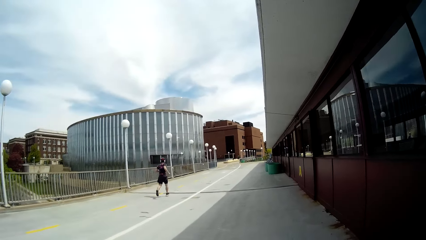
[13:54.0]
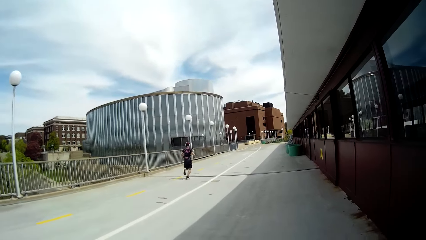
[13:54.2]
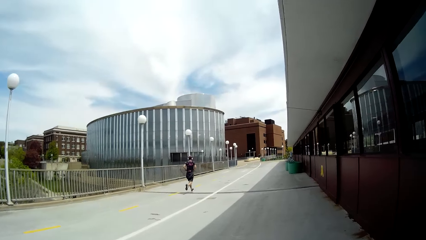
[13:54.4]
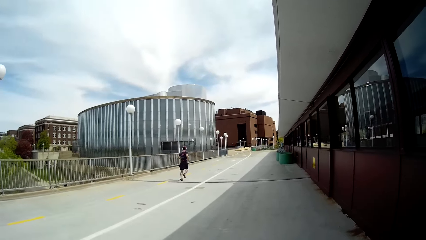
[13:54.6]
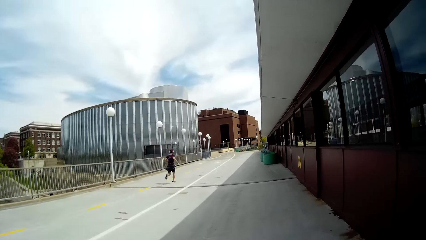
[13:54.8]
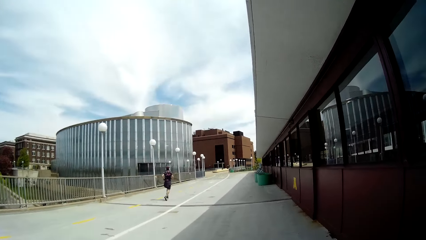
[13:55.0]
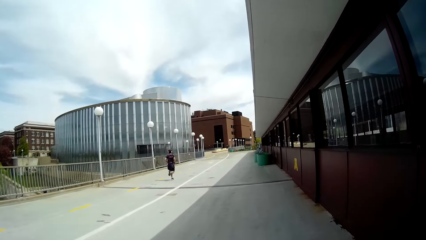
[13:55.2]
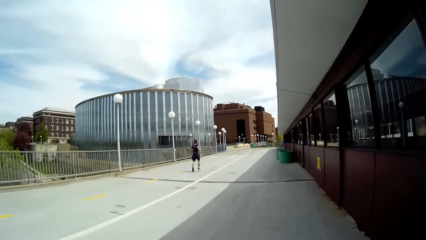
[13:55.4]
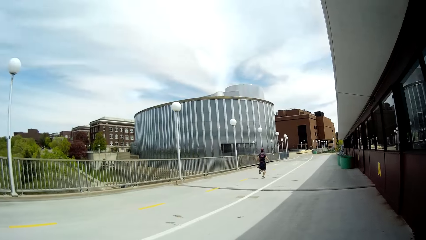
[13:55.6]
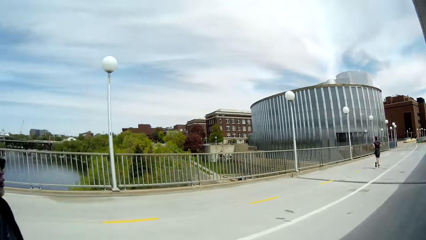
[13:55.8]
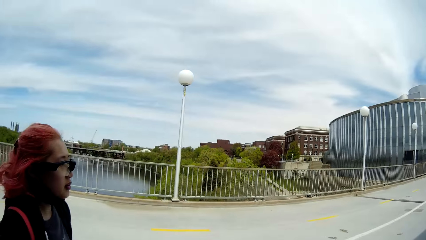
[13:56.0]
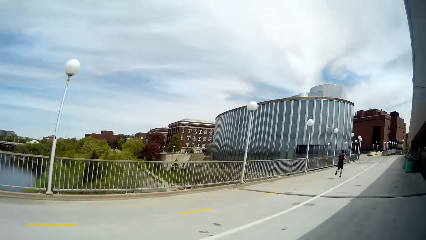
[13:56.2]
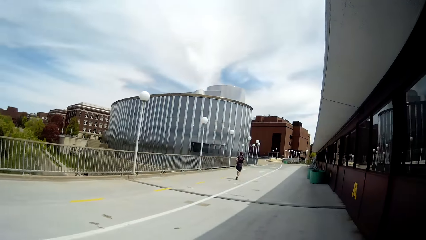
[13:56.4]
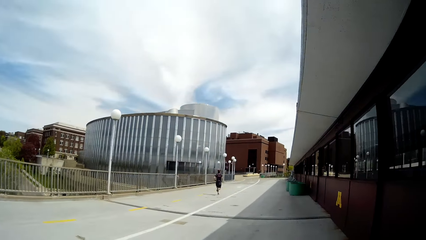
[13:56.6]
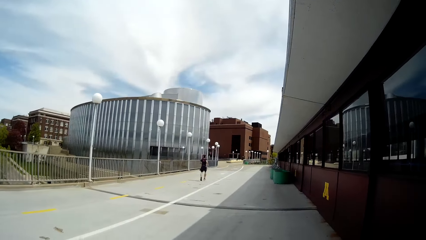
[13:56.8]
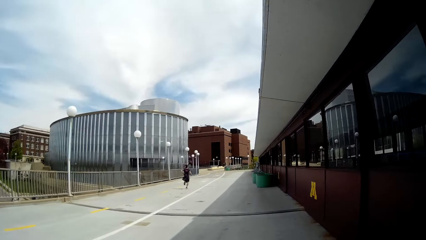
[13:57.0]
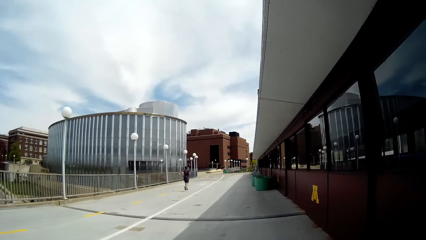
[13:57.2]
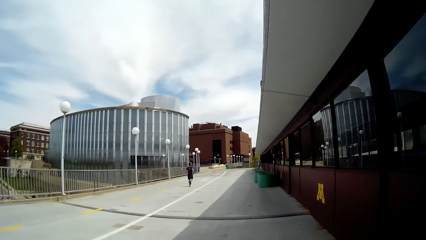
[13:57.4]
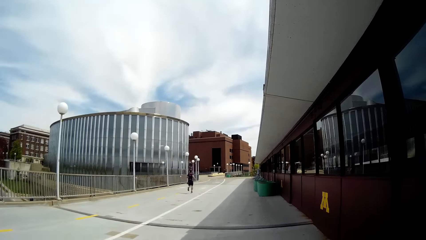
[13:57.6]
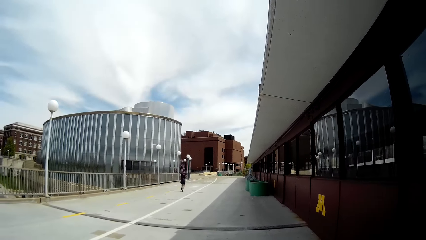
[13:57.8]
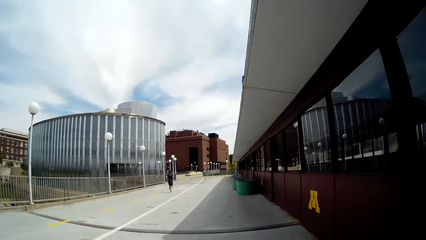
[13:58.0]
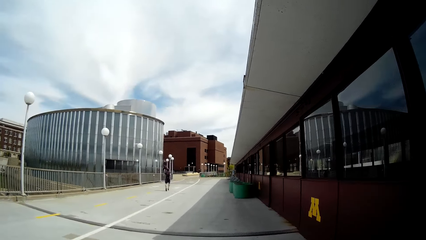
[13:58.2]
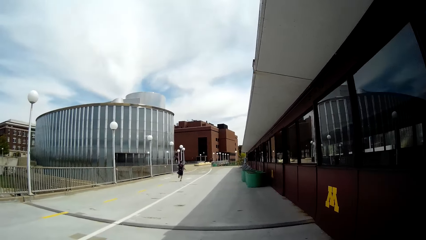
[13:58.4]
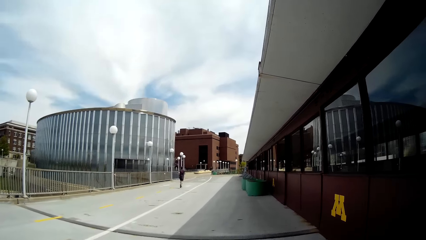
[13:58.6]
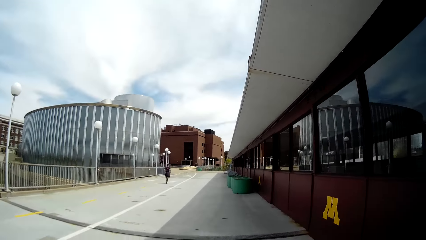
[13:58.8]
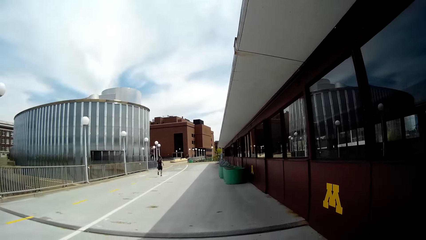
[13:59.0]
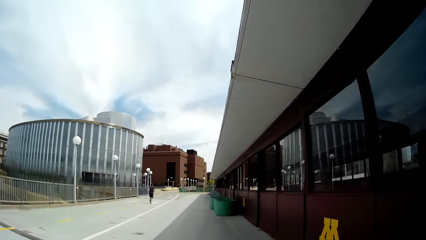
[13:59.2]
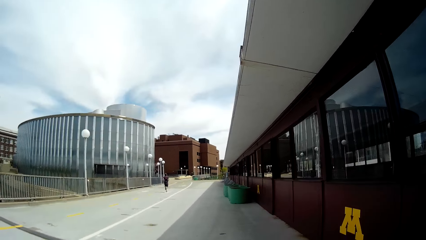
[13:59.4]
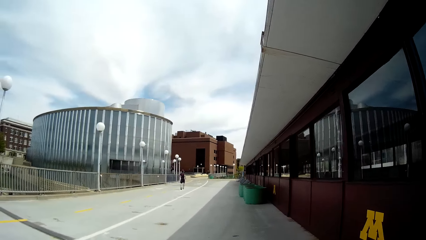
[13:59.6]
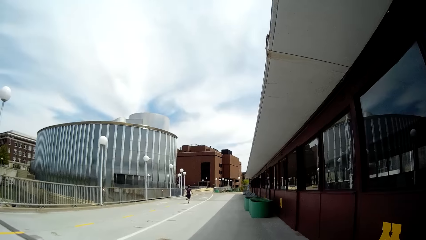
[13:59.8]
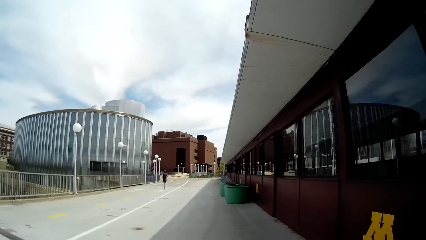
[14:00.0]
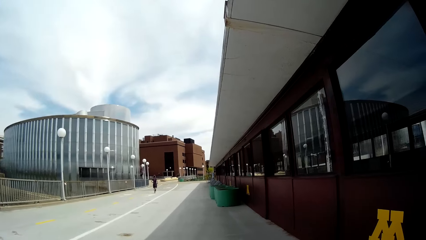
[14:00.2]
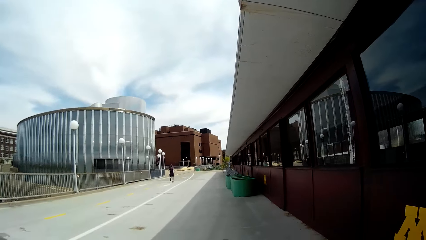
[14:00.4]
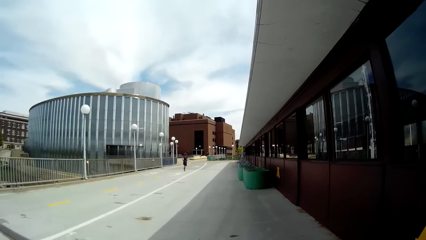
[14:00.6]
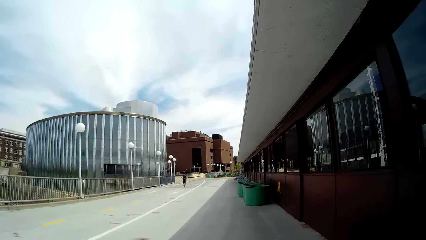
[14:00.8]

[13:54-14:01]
The camera wearer looks at a lady. They converse with the lady.

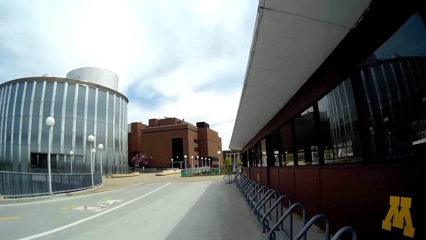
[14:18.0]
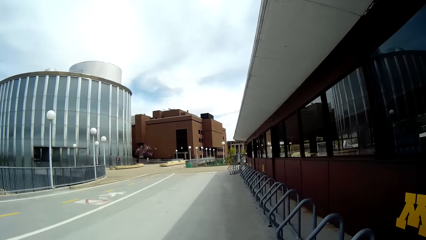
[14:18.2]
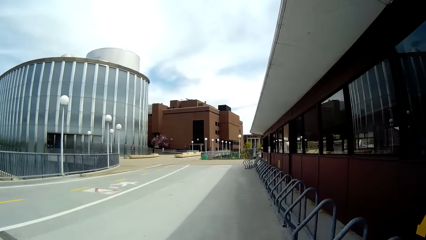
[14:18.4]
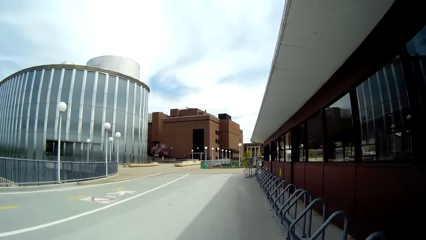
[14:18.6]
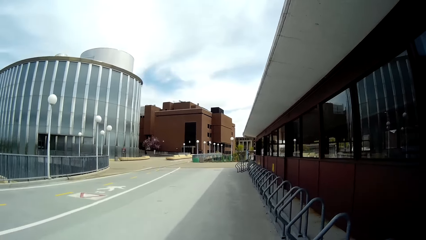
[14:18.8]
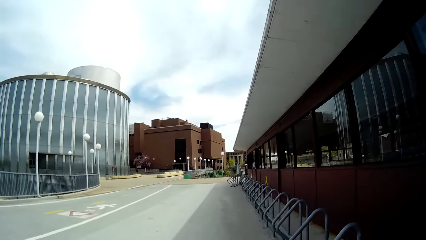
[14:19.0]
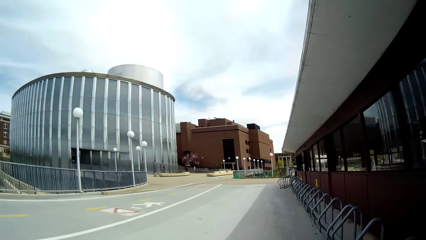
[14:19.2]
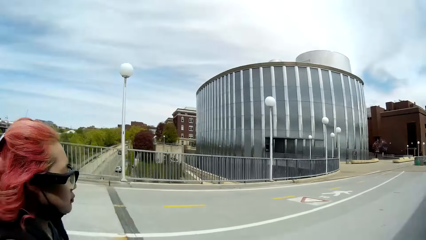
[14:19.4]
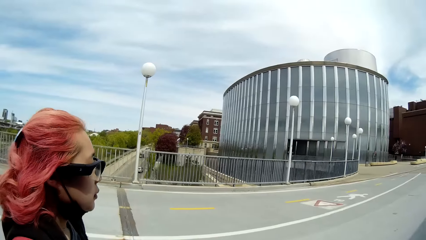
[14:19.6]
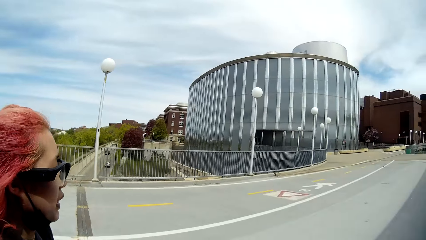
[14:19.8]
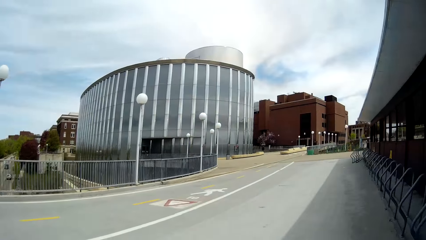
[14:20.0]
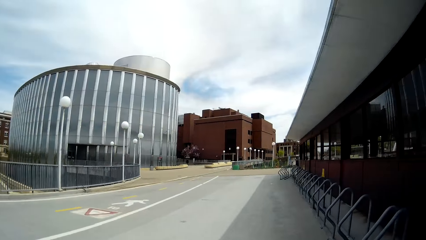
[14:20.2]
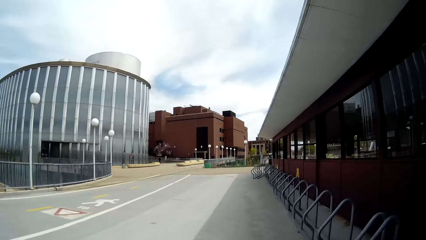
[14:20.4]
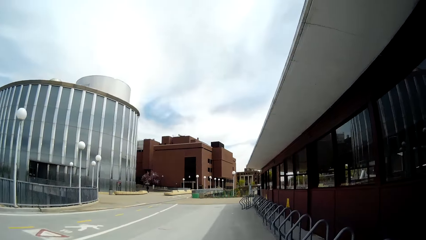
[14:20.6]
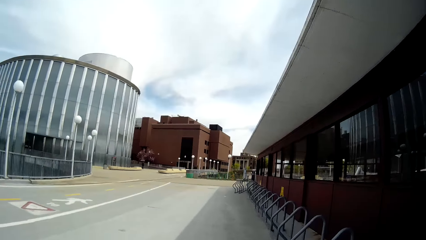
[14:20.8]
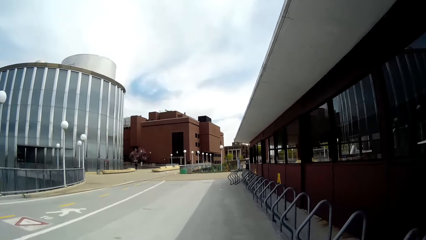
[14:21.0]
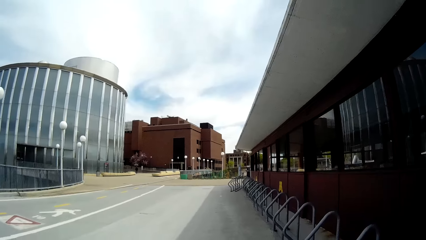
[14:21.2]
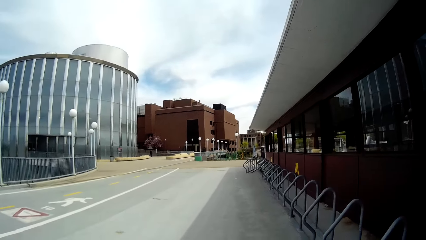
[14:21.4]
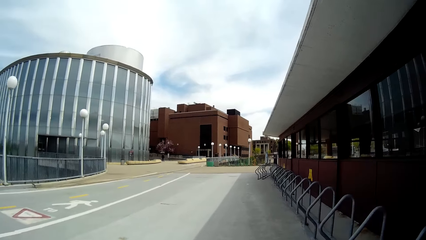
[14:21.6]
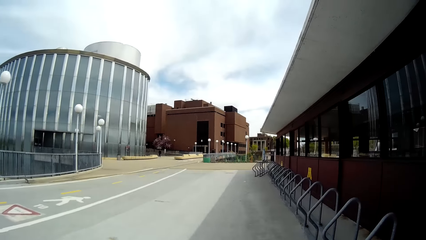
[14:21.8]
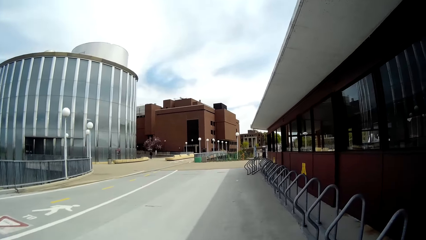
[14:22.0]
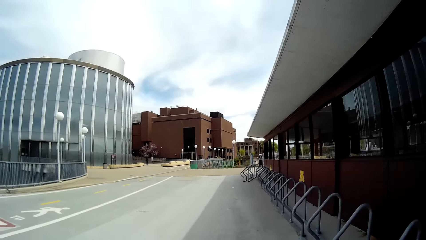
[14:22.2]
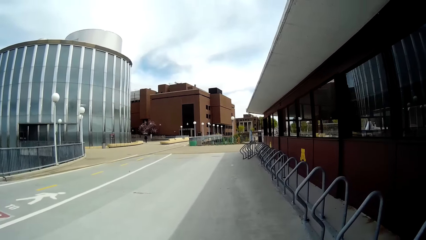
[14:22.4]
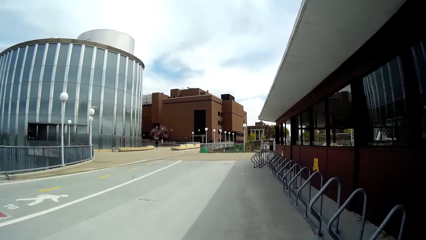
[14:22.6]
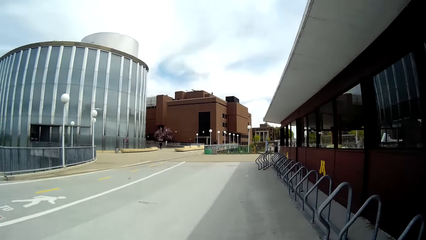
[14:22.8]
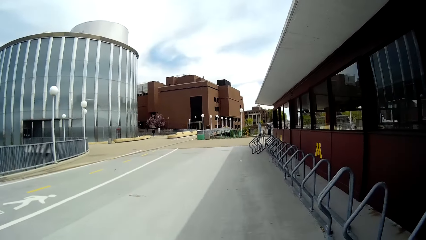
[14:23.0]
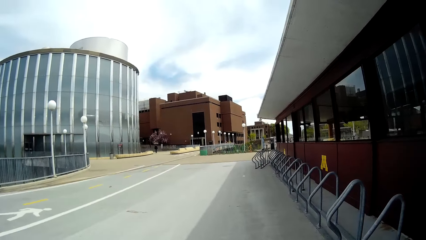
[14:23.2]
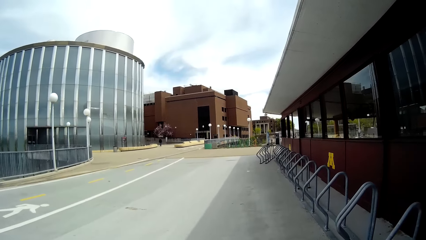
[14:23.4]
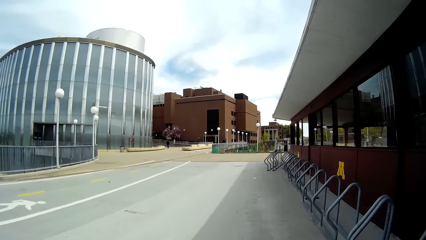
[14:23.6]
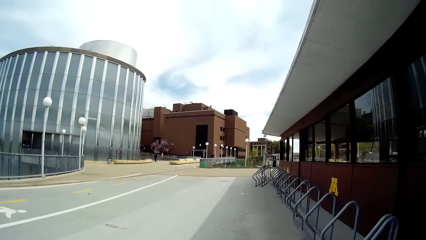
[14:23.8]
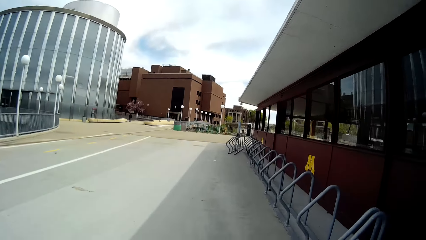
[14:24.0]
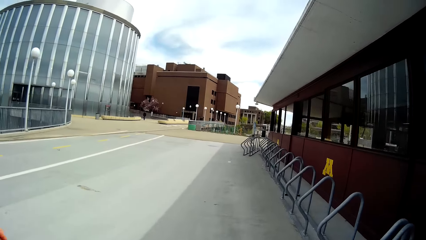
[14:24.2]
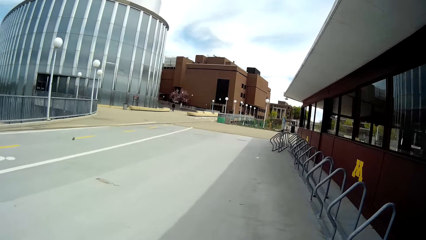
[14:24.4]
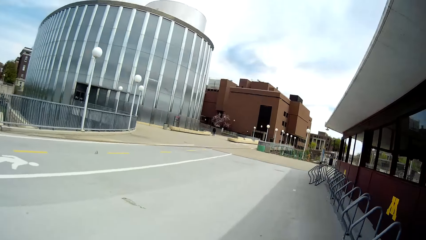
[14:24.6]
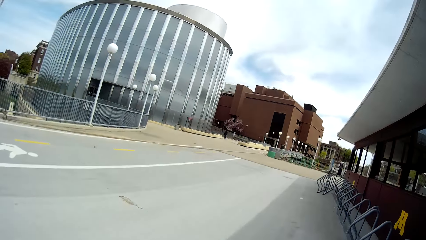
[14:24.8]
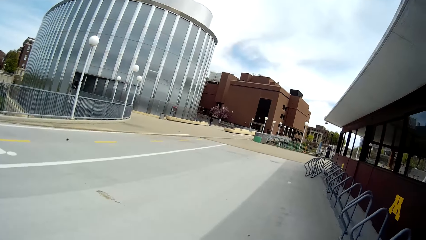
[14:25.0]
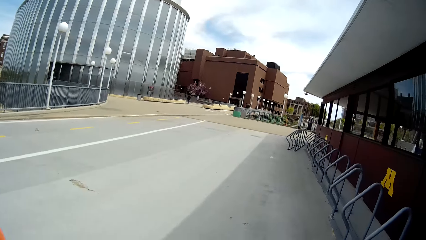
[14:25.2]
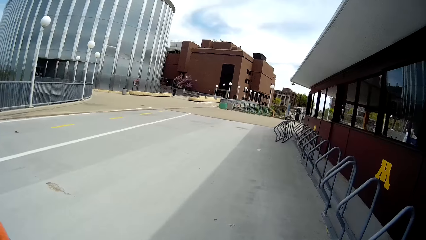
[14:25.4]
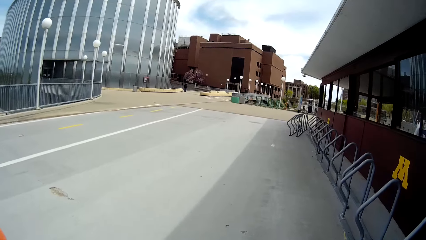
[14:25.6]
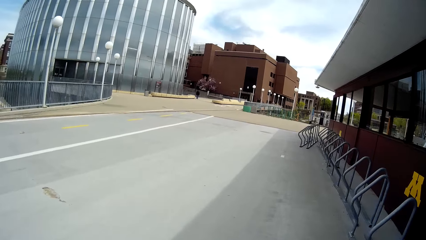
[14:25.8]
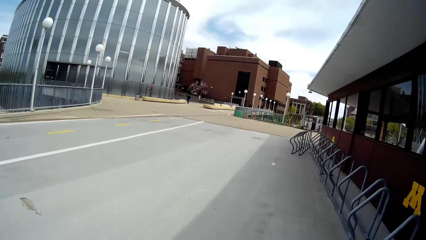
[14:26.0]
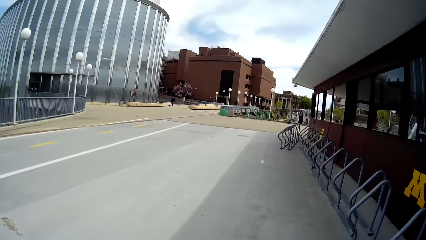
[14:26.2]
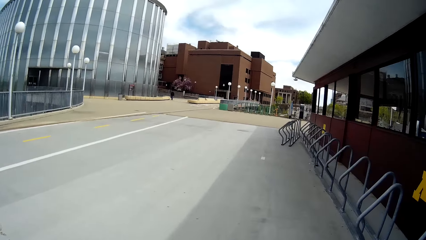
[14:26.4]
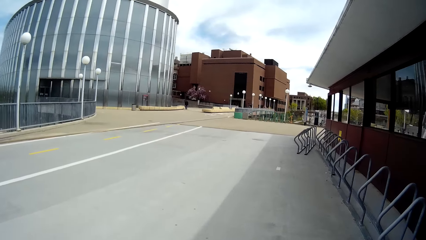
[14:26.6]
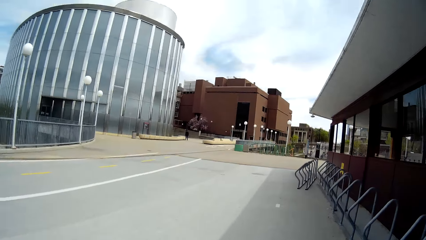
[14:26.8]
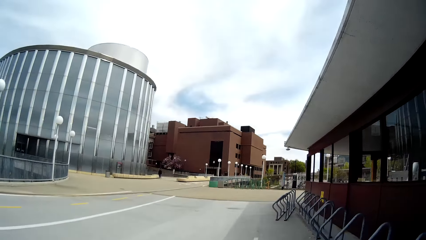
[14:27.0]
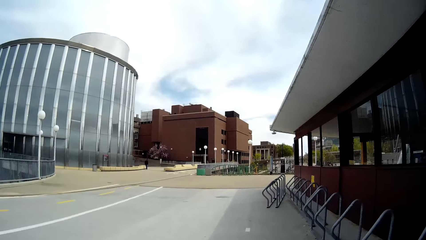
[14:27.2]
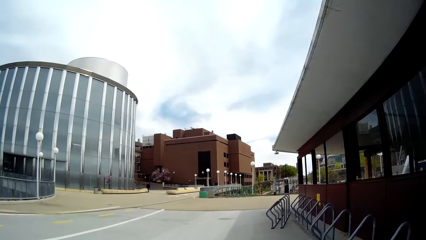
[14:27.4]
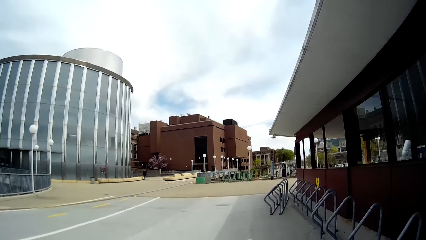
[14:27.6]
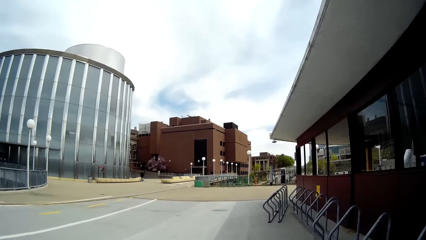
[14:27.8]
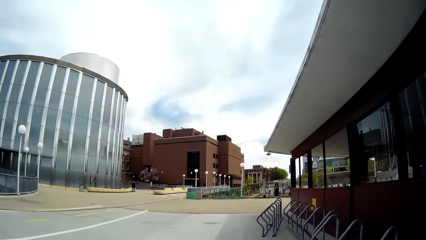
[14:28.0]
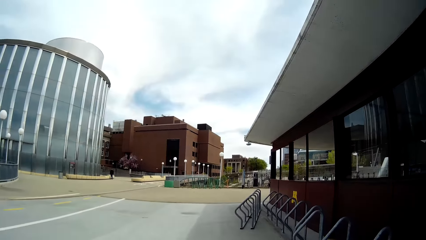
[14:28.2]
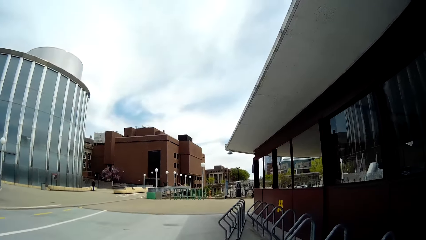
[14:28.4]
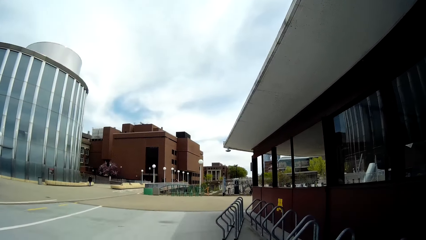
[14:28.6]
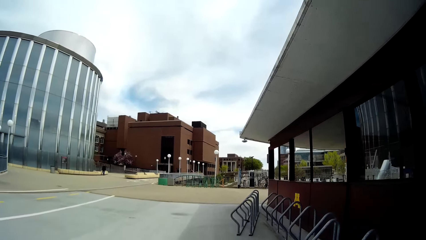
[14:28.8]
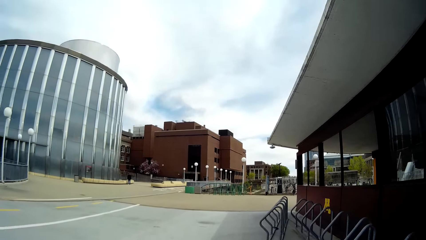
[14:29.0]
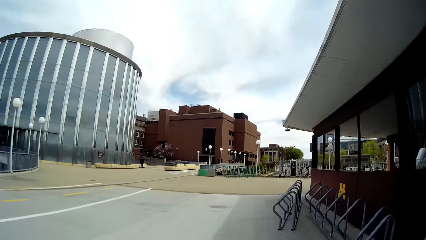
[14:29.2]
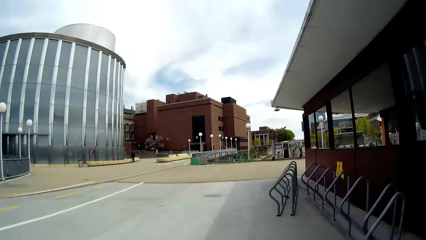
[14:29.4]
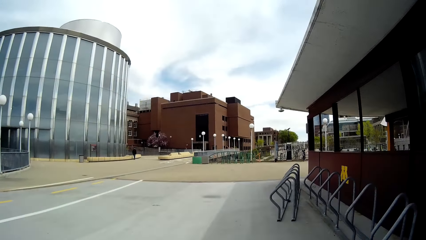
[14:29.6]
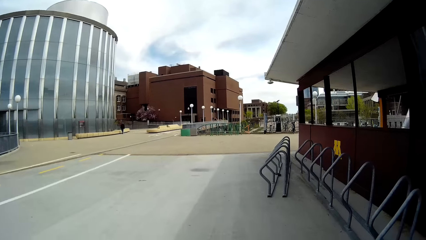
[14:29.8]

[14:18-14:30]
The camera wearer looks at a lady.
